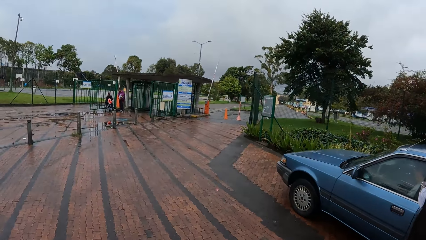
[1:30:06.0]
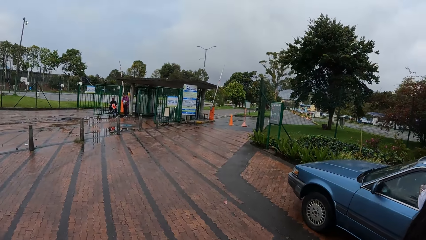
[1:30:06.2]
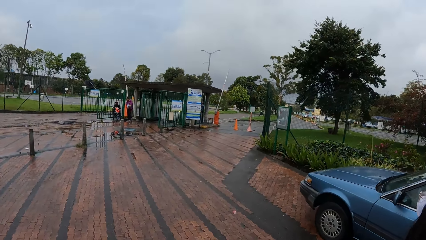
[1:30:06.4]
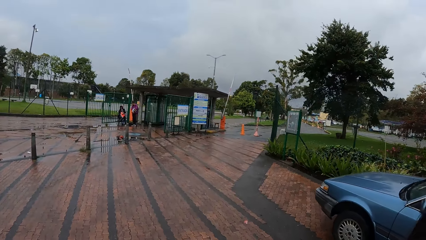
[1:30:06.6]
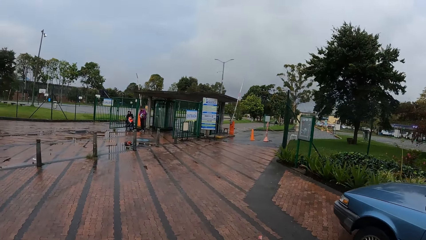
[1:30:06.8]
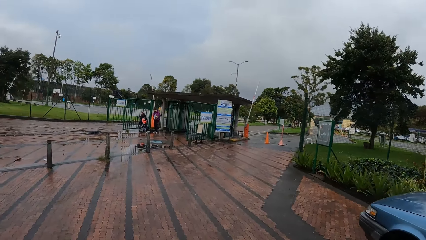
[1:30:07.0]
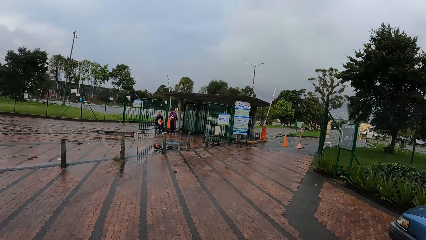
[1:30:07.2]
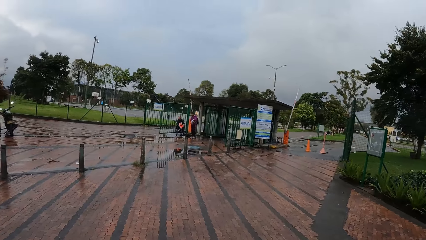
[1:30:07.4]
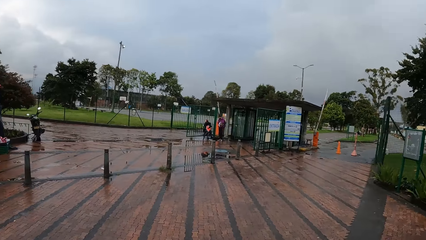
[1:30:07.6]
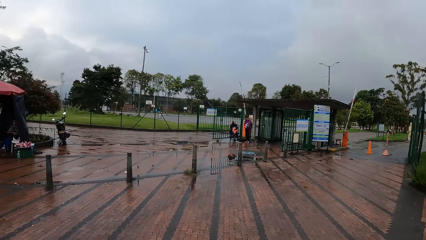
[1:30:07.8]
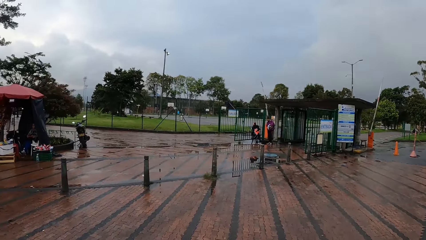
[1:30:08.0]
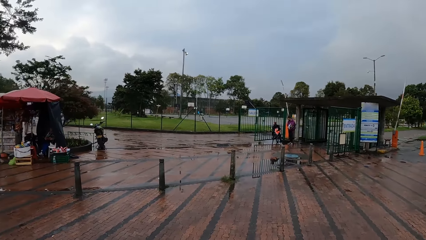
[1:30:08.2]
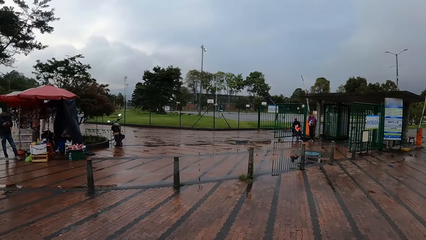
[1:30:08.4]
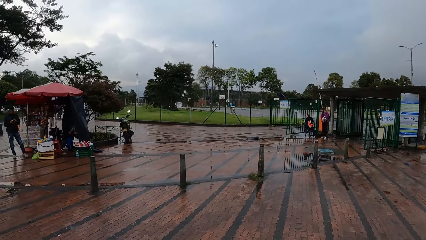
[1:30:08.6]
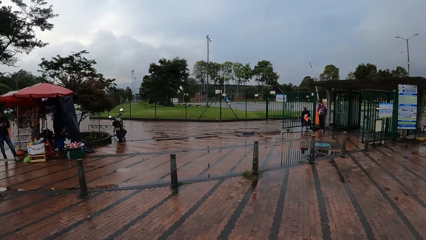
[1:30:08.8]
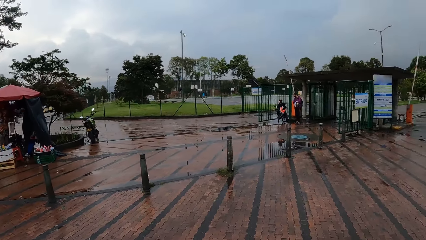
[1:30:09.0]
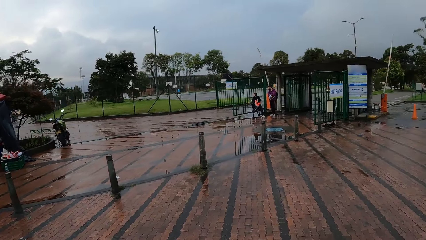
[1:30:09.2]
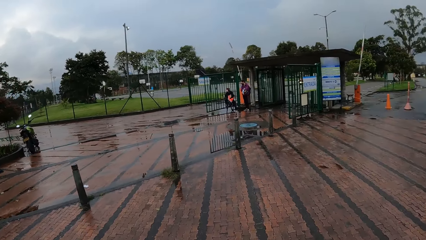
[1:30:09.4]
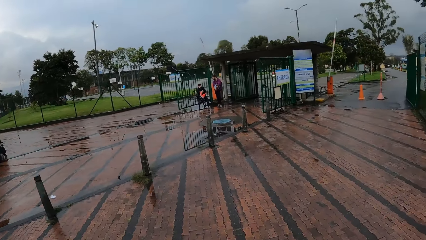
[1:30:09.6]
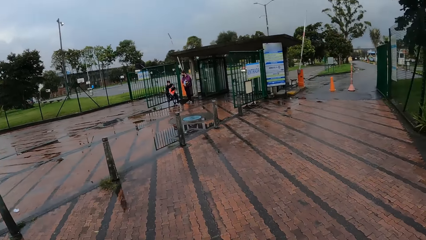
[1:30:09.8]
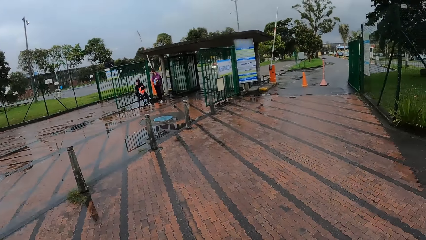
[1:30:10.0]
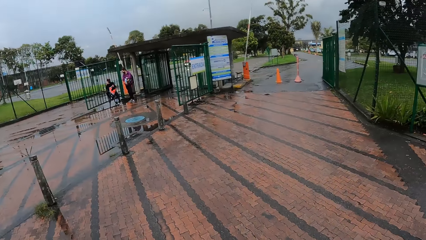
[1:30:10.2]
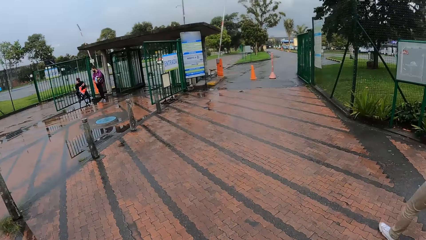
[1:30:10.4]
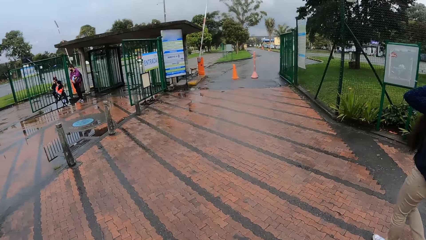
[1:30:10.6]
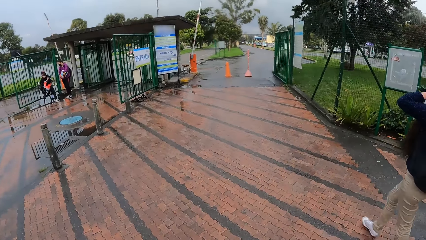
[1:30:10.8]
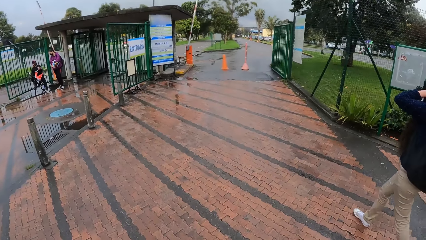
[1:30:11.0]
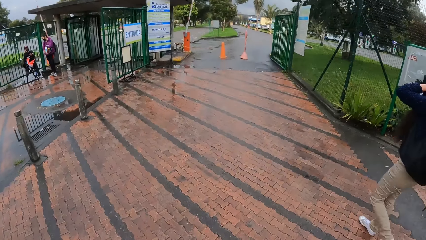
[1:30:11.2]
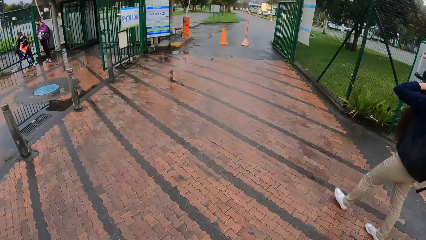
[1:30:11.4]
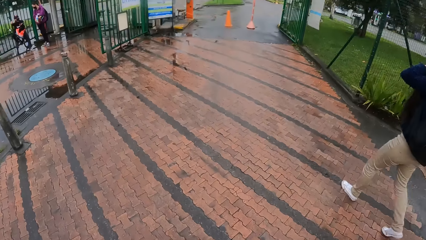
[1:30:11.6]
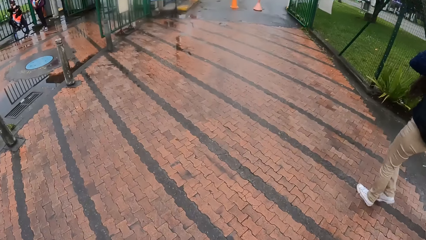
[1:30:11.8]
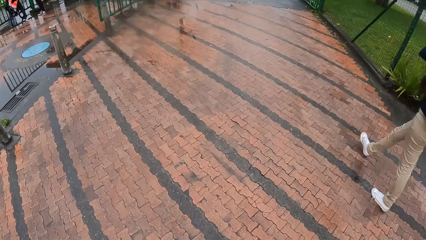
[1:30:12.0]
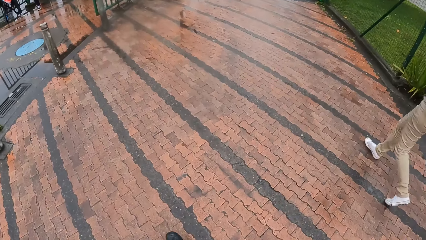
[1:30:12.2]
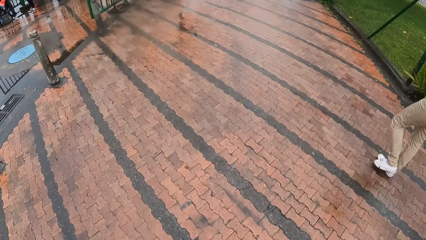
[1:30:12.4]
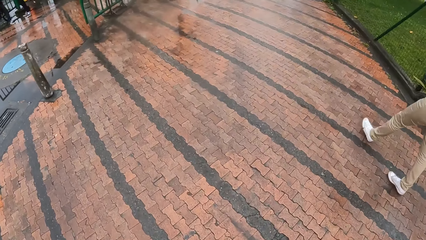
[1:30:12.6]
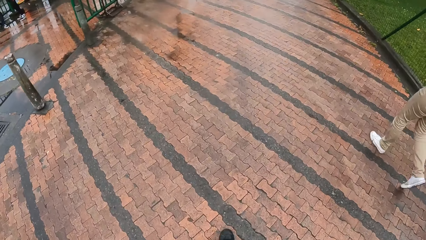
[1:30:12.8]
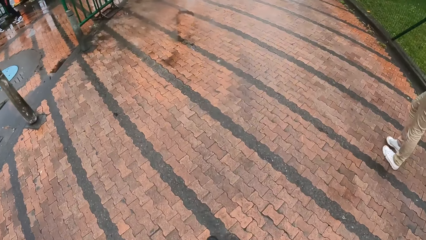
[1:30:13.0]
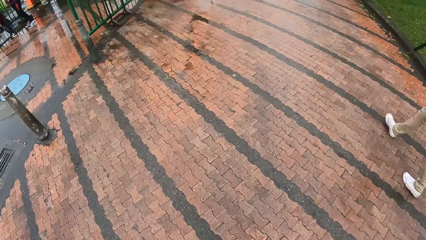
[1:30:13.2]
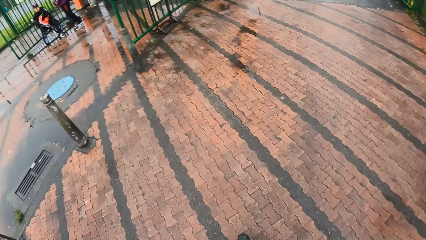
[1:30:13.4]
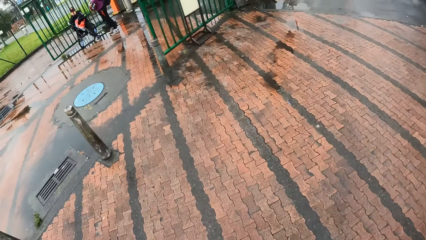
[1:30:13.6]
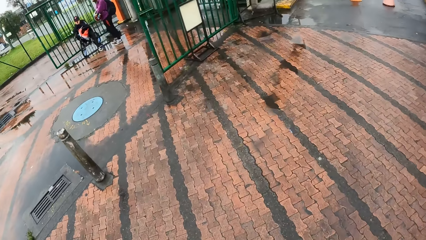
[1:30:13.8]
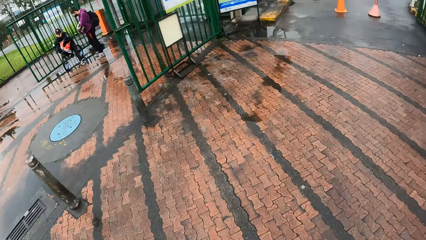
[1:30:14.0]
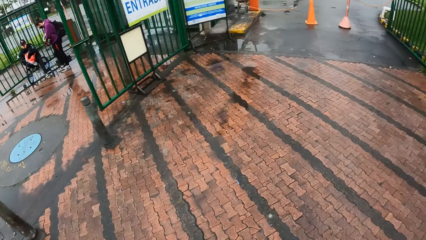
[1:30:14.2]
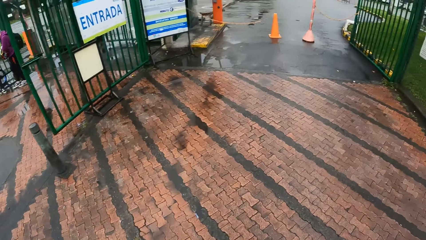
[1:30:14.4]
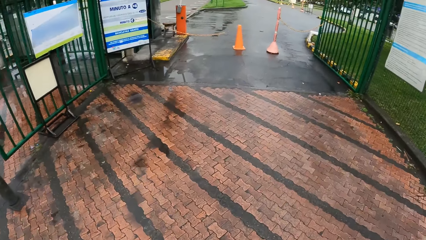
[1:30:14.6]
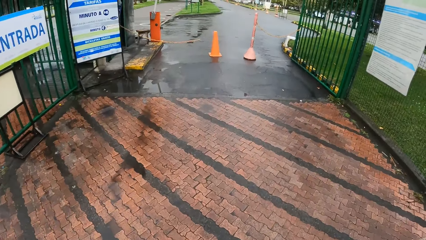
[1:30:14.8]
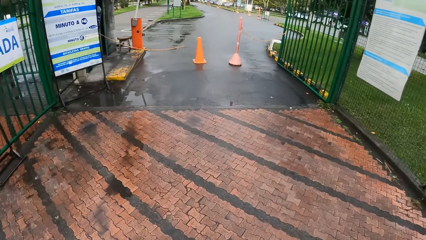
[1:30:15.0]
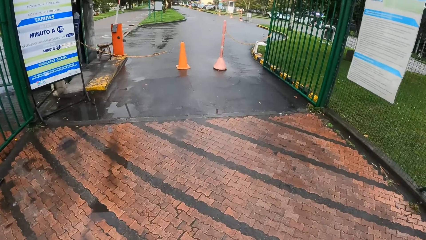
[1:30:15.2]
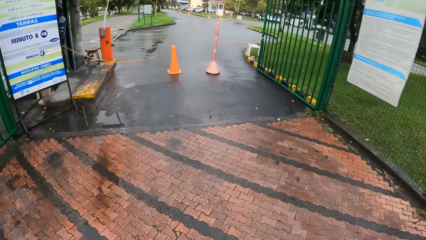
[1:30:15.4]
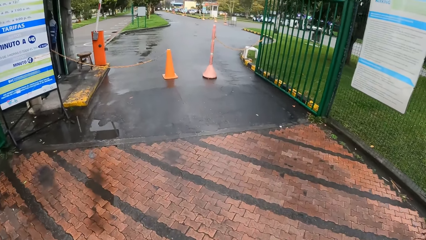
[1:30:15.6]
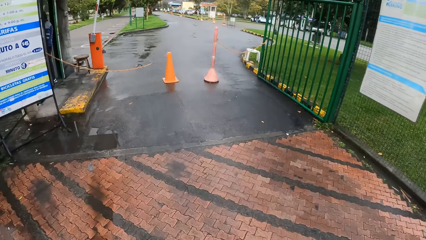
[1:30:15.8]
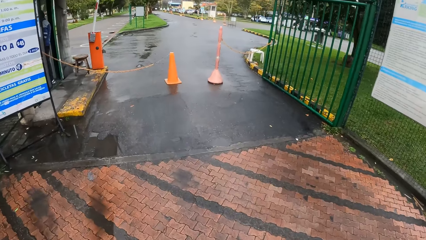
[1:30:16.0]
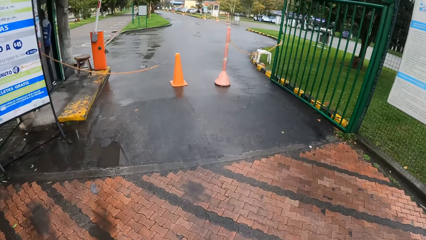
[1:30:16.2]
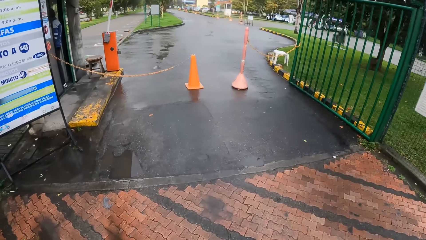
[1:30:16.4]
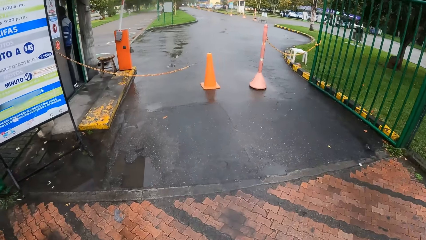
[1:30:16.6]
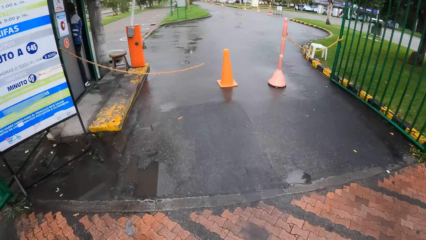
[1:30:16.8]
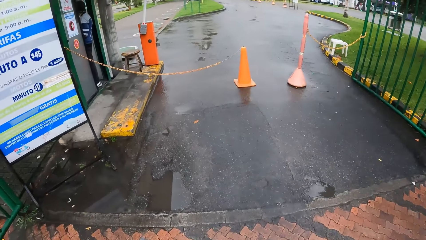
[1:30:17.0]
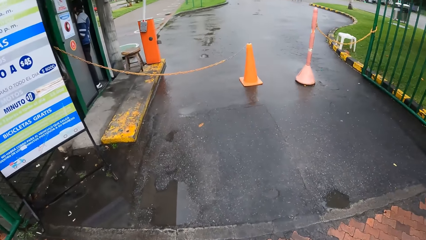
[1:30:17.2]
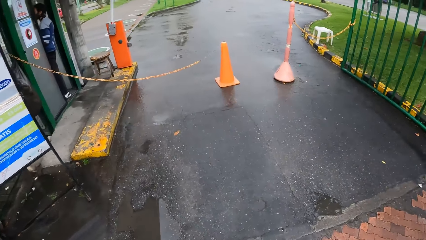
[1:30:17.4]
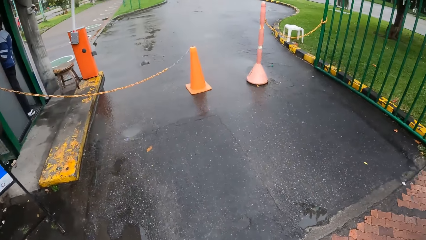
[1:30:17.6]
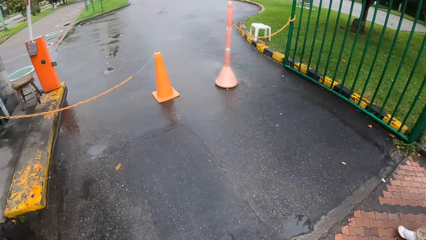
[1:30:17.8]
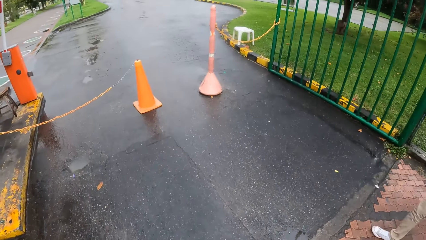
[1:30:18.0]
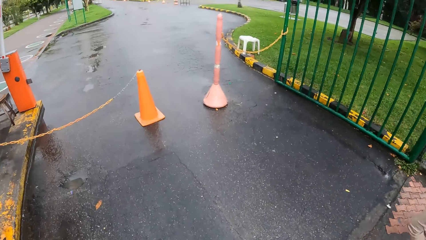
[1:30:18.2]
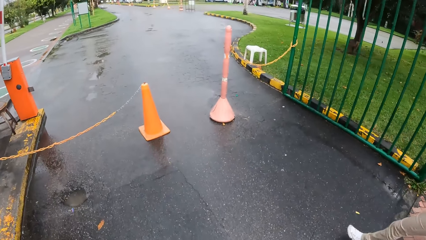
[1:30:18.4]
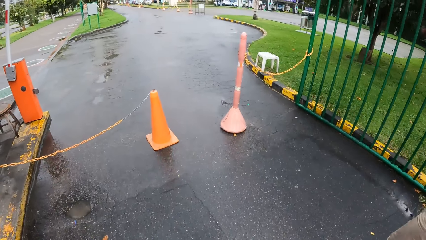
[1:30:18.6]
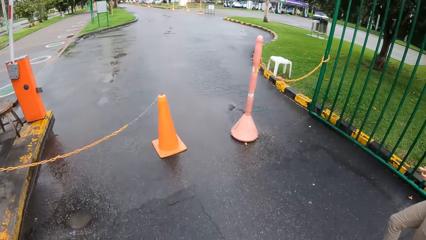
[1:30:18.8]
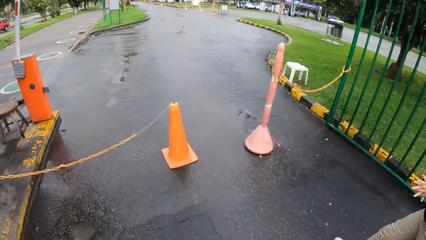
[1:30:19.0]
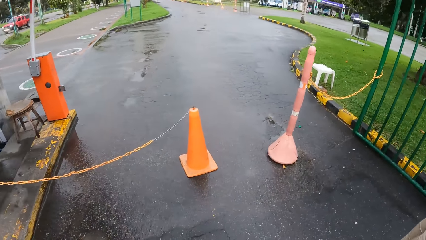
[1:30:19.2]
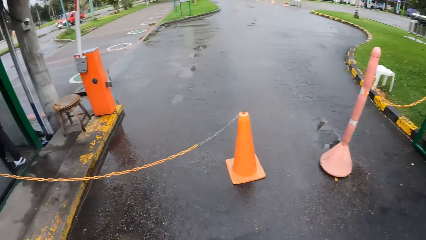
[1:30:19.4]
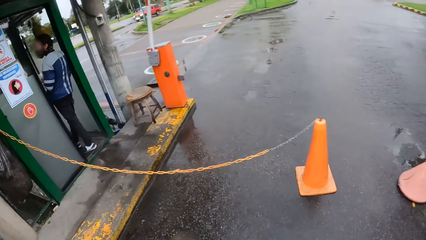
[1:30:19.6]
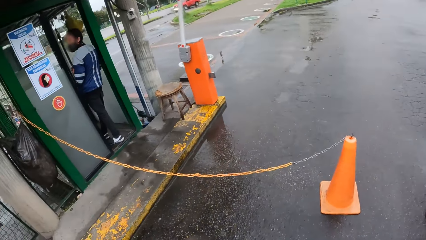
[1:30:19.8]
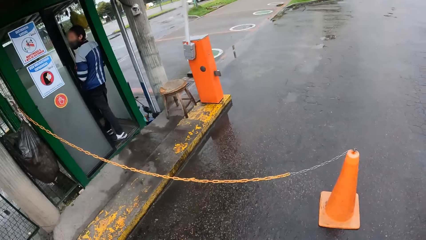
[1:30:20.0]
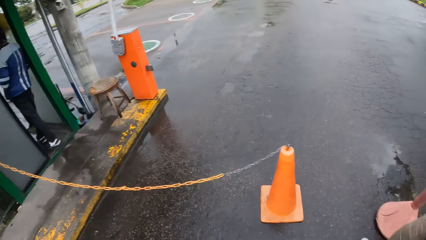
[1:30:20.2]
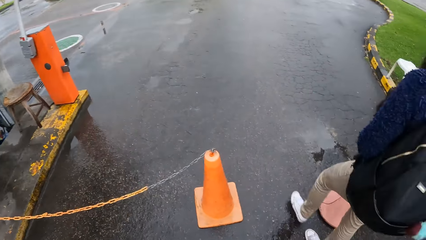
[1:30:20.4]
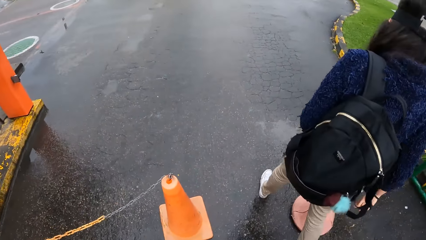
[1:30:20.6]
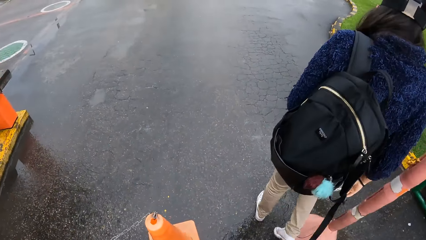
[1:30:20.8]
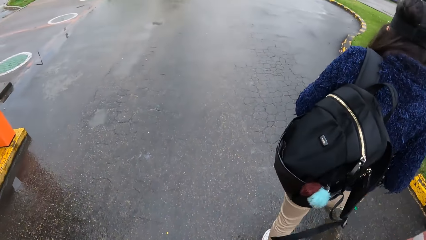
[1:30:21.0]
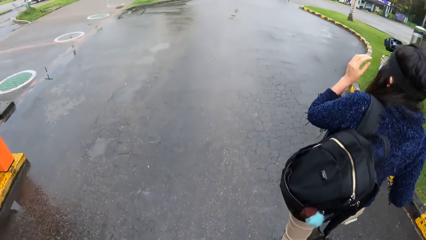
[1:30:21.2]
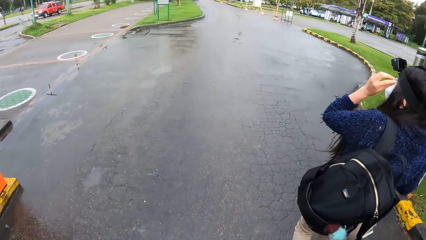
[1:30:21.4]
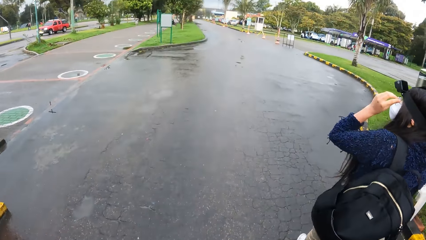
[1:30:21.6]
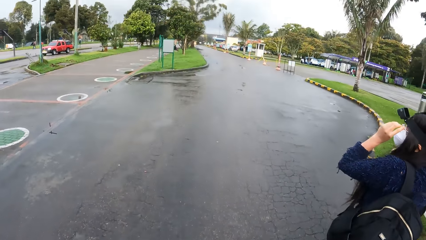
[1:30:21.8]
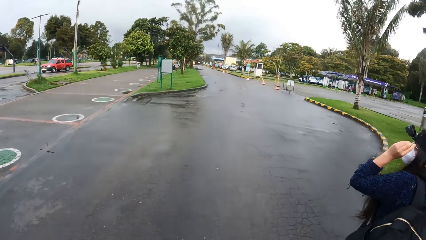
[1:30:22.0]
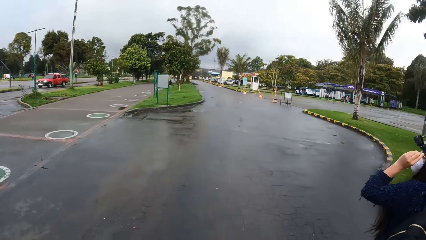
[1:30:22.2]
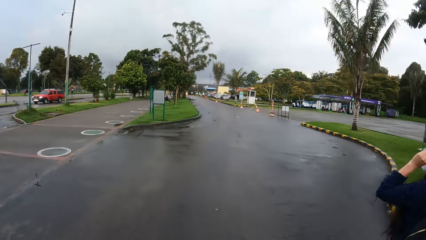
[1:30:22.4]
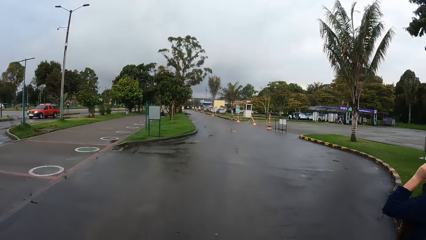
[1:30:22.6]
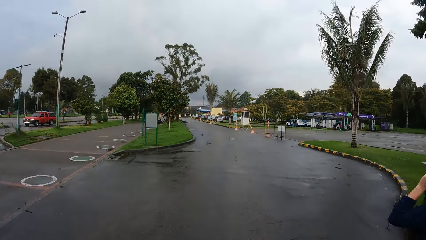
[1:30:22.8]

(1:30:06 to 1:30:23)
The camera wearer walks into a gate.
